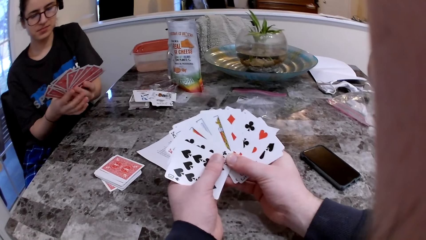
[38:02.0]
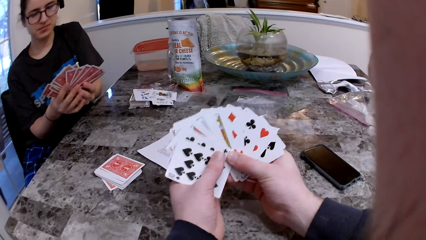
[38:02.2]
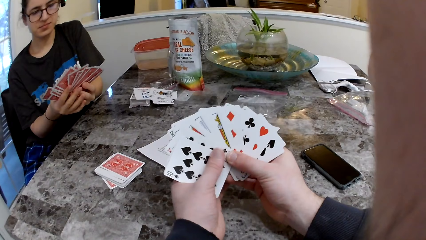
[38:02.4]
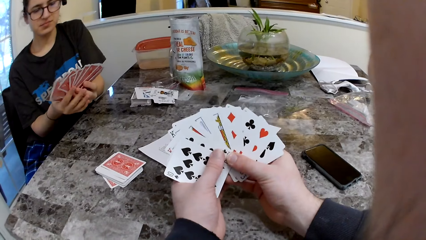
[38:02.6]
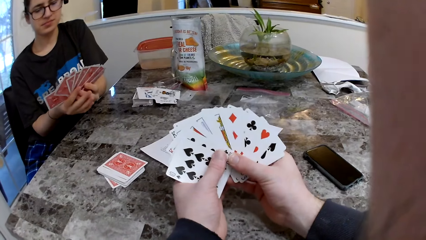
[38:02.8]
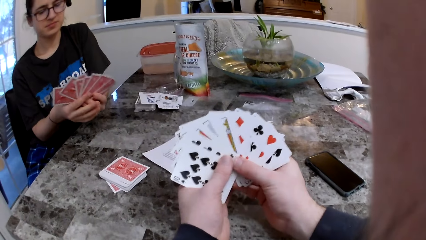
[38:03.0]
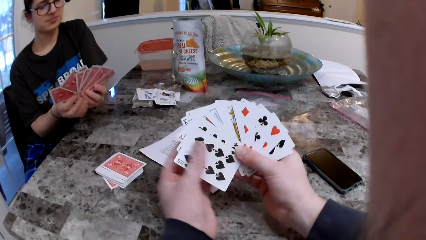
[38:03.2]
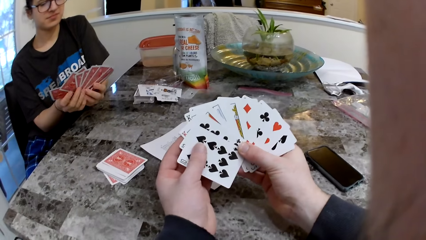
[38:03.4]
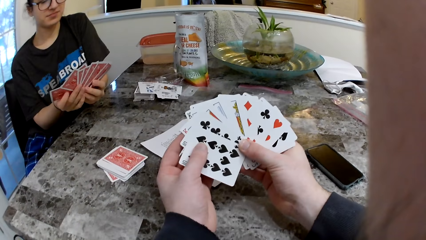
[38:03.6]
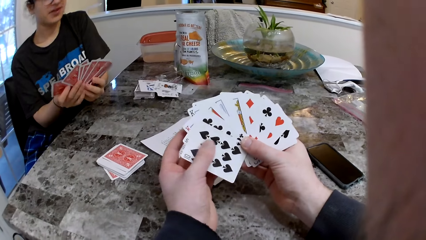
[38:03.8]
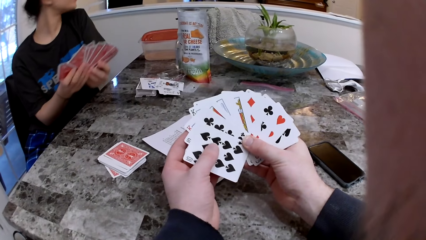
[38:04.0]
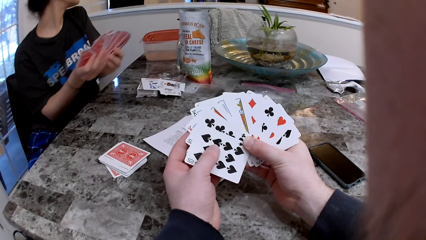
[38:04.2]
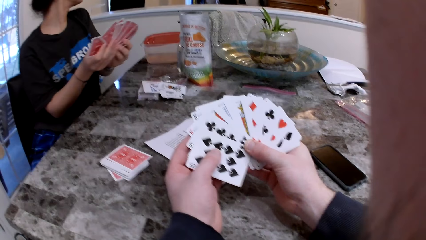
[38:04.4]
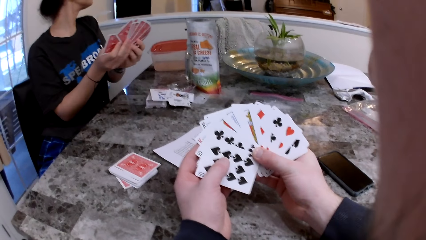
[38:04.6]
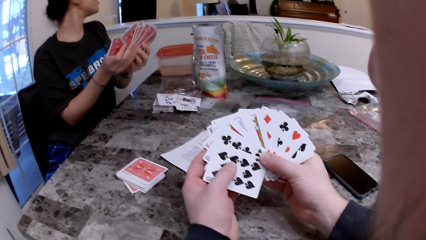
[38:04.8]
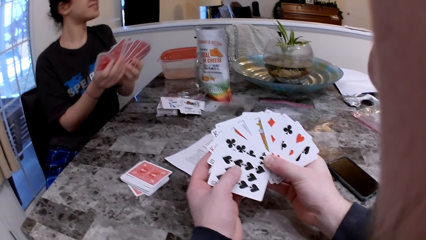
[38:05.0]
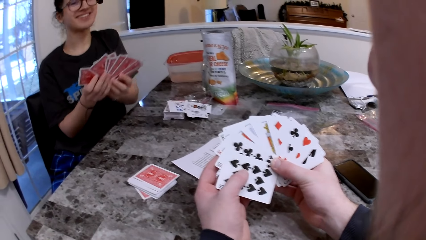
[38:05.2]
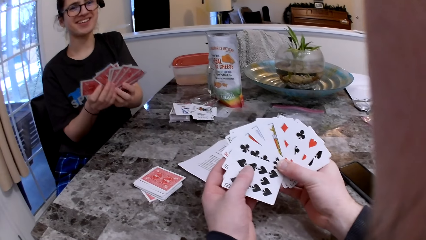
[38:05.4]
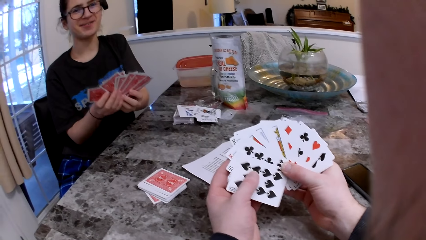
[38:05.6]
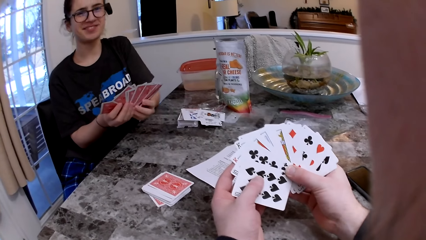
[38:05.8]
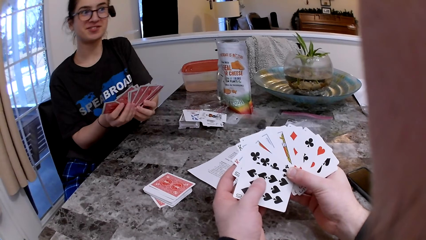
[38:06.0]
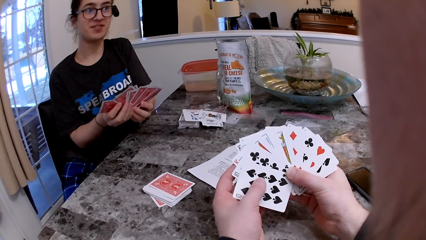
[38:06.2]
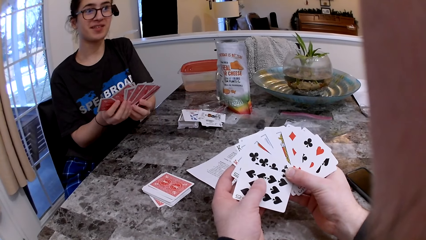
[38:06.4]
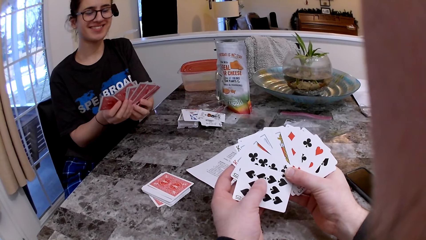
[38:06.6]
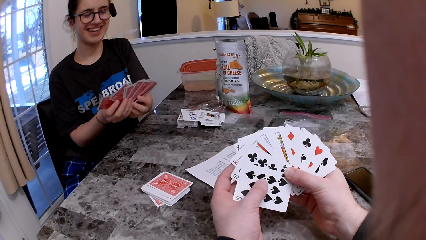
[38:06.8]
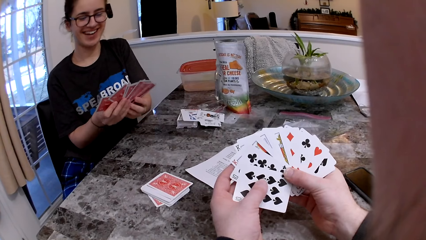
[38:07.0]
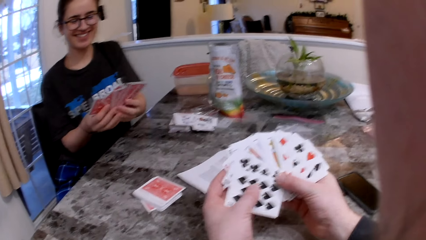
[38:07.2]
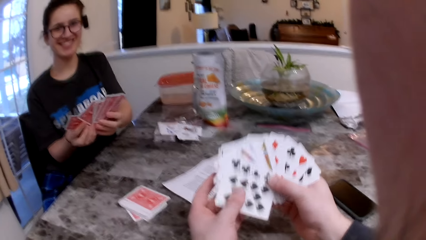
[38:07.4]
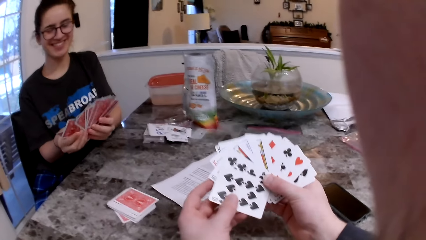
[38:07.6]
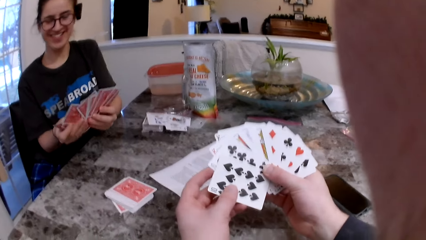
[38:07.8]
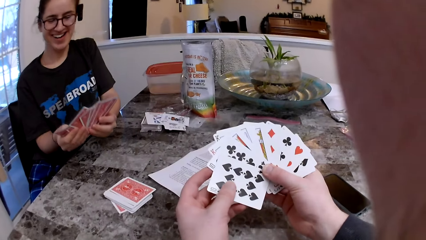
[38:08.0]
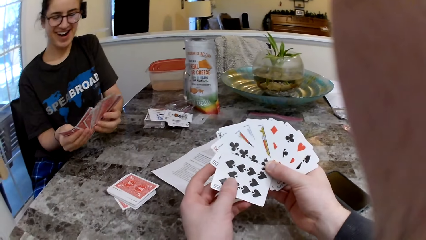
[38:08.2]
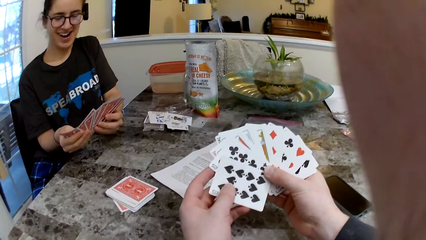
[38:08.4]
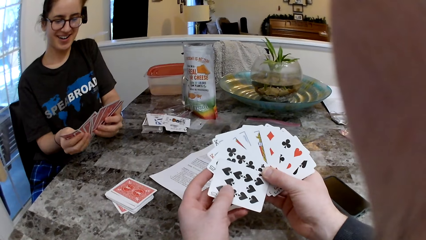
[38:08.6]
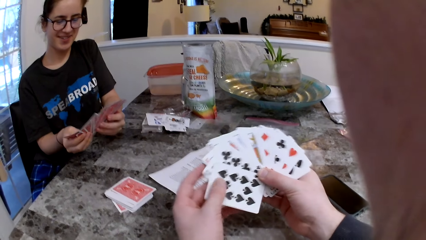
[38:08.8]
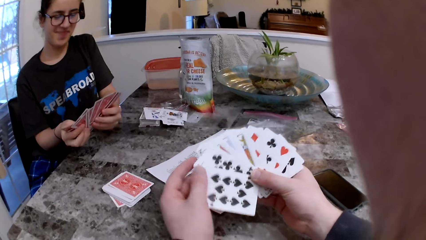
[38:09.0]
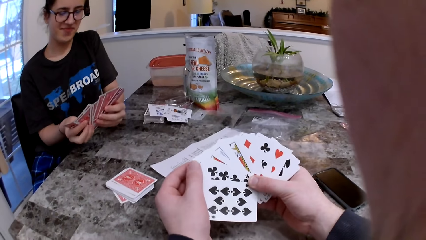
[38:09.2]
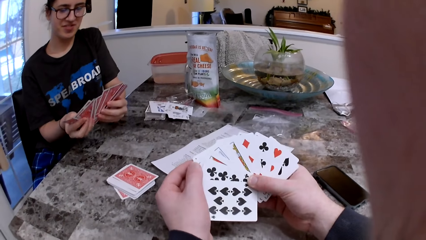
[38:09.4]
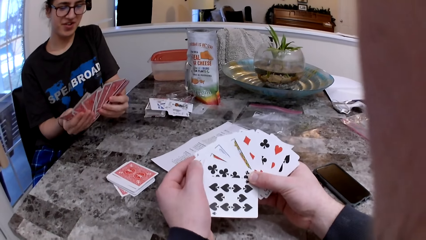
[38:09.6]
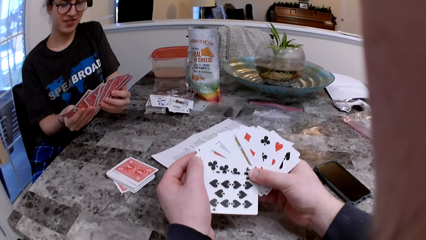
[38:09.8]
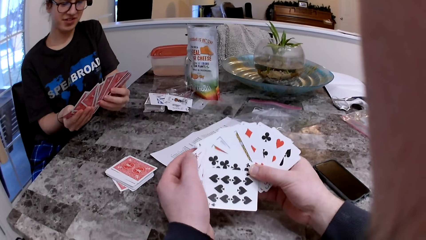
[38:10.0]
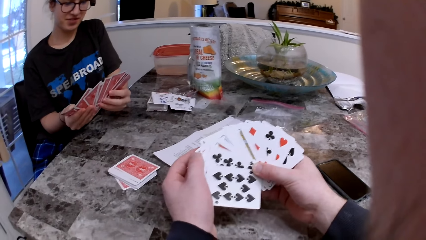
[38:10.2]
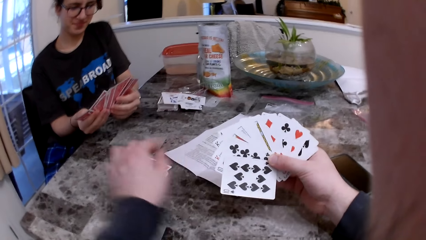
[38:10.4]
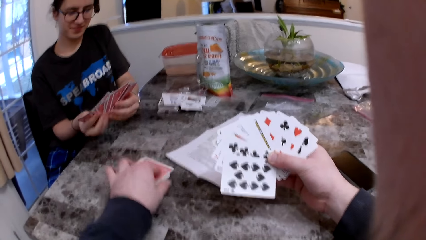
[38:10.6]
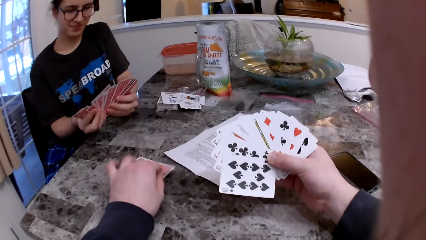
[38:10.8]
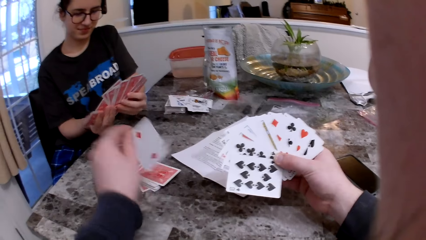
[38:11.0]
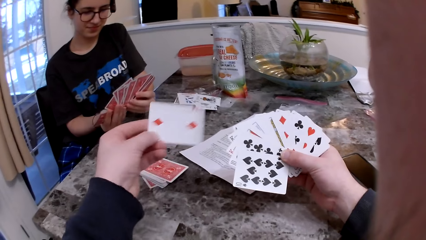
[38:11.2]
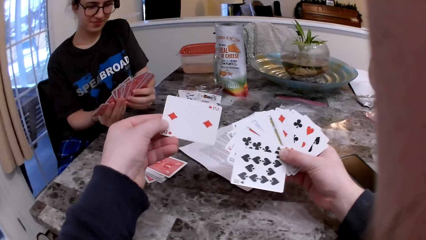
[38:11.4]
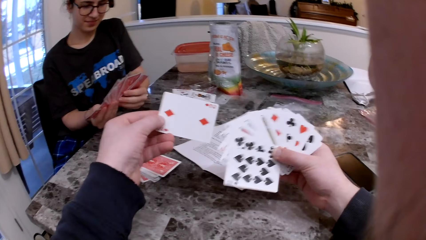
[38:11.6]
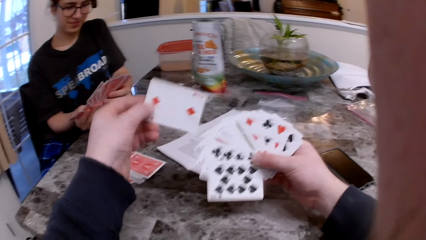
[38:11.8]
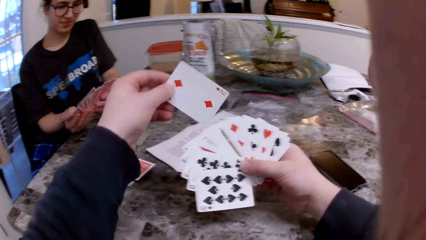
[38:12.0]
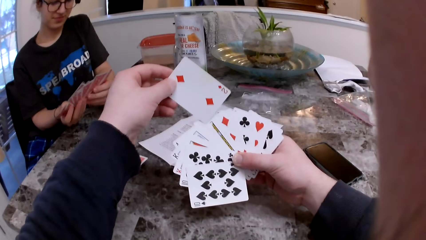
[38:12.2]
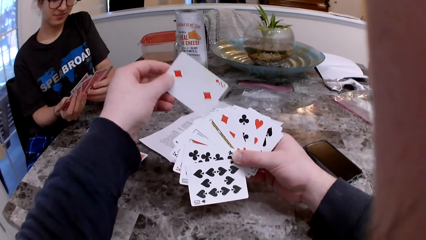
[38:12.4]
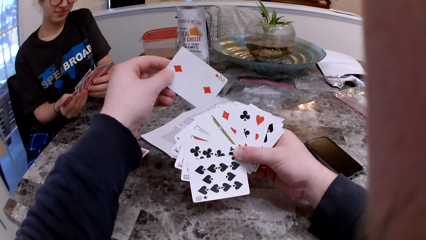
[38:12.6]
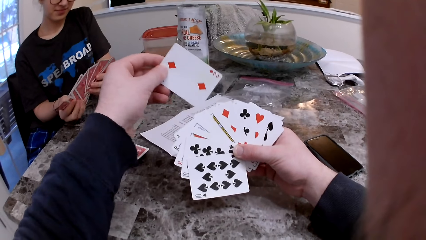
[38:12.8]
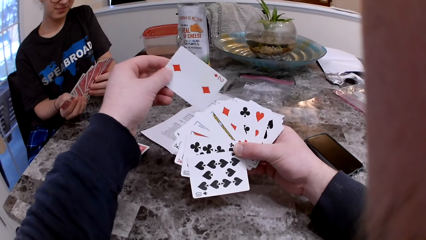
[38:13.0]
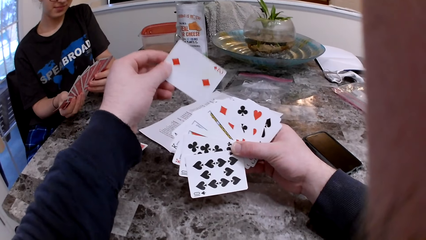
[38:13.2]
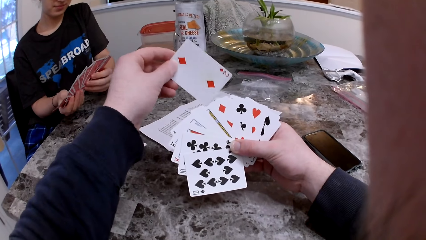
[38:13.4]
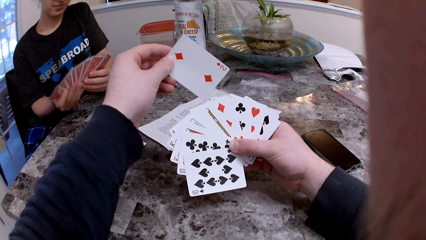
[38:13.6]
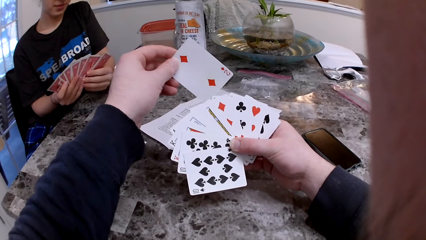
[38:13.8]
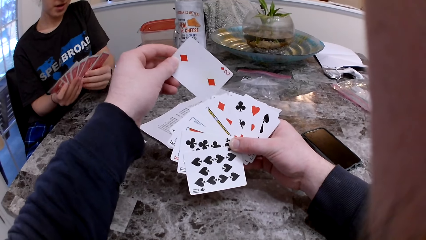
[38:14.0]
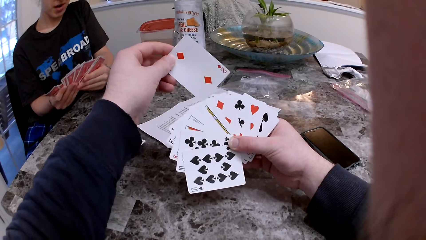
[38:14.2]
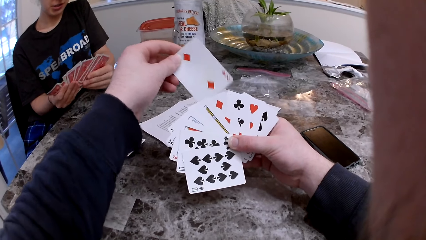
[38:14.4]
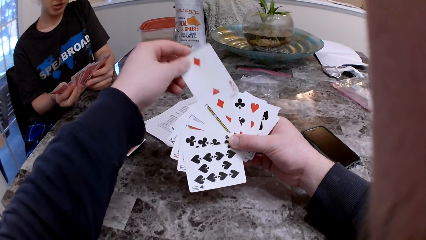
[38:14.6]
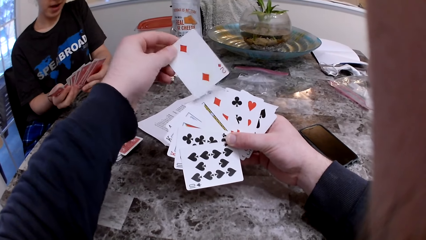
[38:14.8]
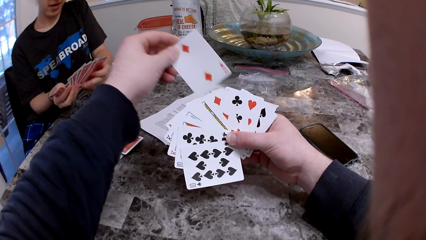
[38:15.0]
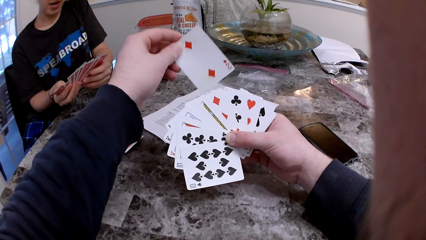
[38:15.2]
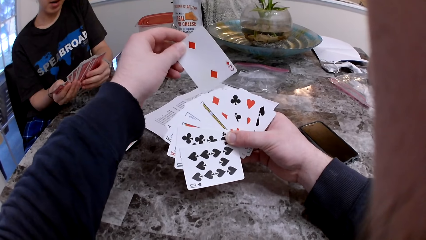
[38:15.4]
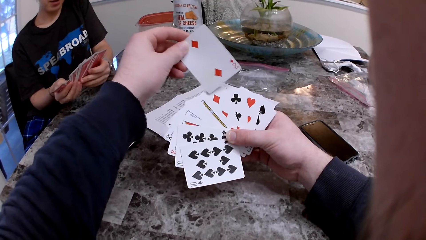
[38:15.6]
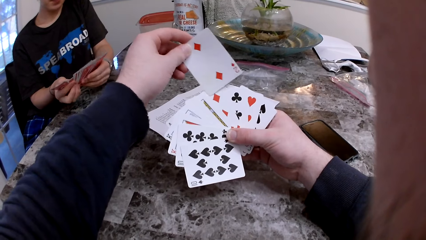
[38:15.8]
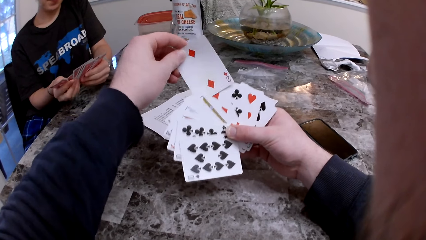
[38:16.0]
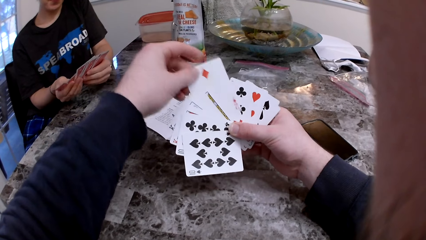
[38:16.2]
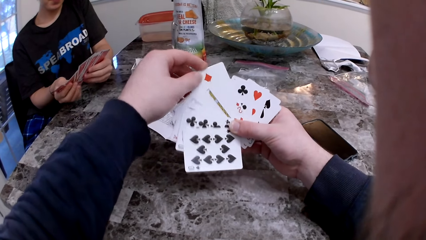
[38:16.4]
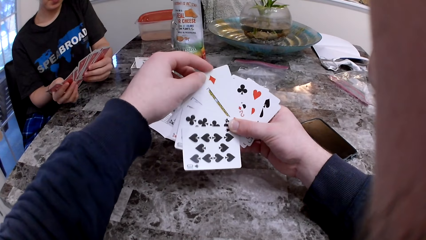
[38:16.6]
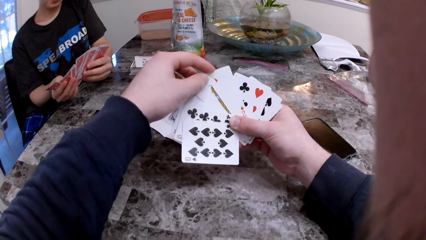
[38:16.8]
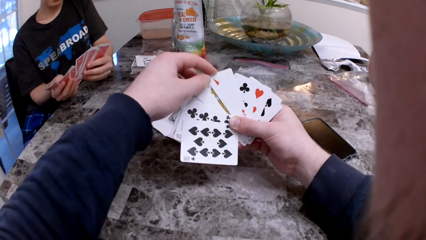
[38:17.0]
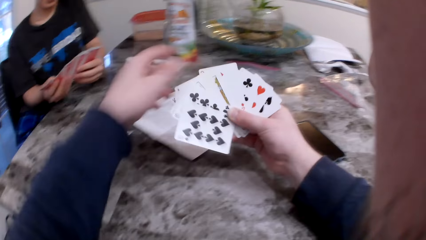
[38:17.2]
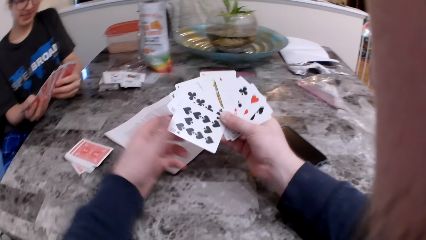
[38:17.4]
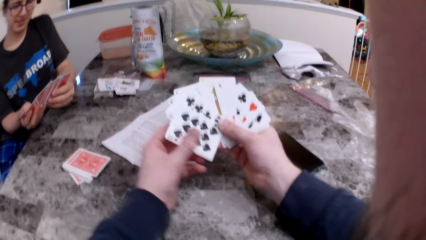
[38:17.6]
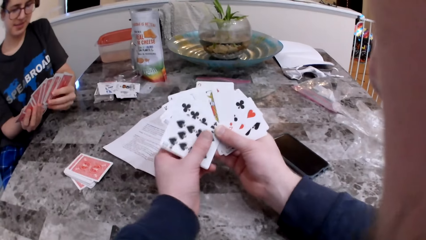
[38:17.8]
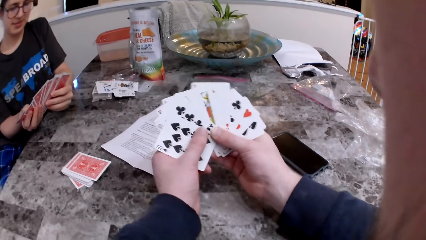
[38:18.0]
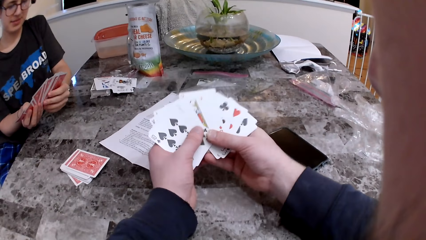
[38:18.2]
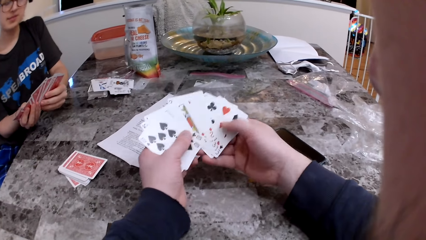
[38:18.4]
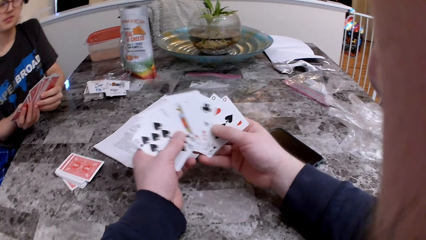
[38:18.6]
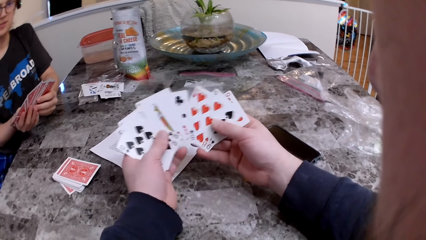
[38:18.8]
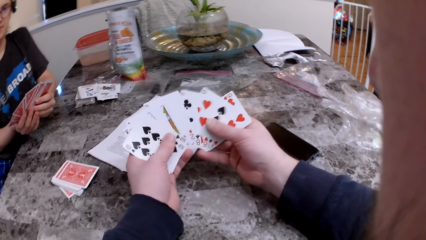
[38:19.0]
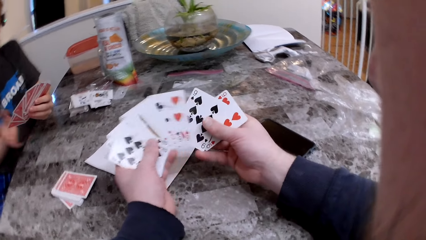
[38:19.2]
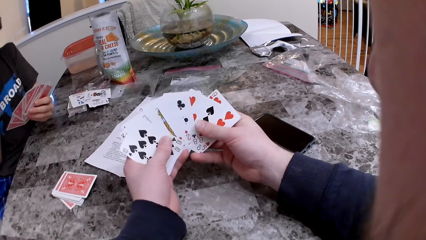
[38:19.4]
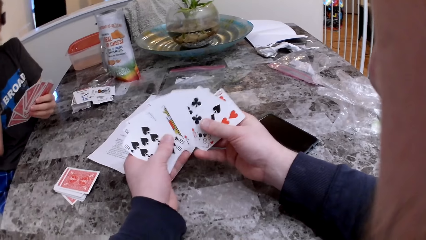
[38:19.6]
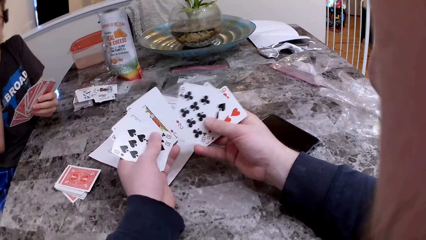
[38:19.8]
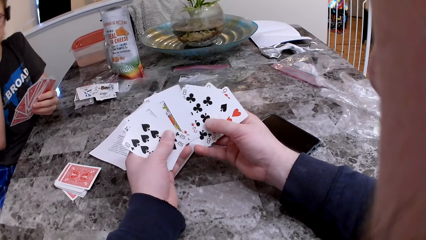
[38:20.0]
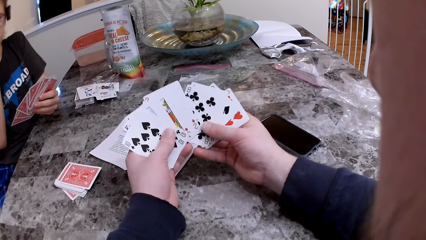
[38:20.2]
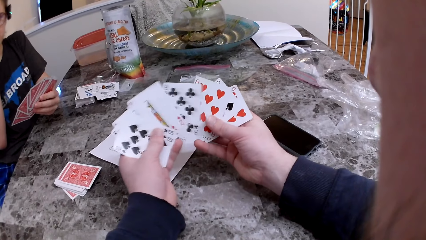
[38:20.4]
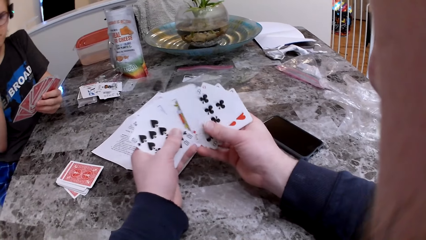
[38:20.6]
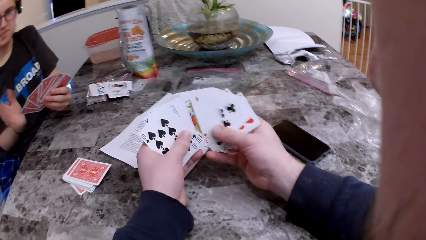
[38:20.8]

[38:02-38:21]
The woman checks the cards and turns around. The camera wearer picks up the card from the table. They insert the card in between the cards. They check the cards.
